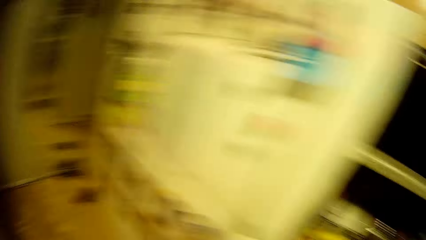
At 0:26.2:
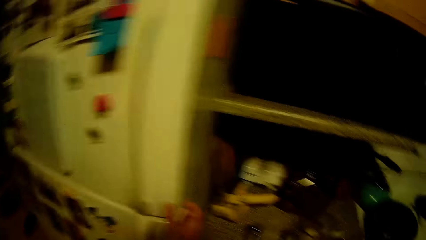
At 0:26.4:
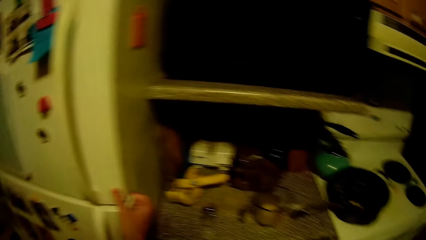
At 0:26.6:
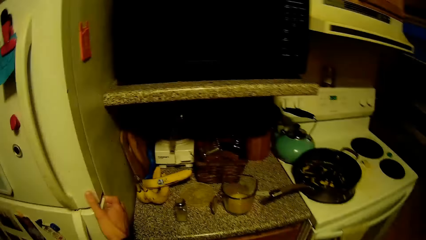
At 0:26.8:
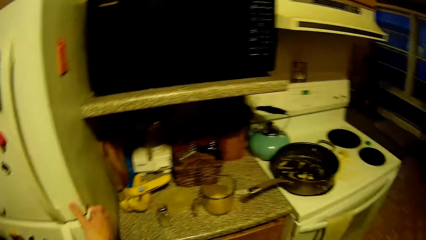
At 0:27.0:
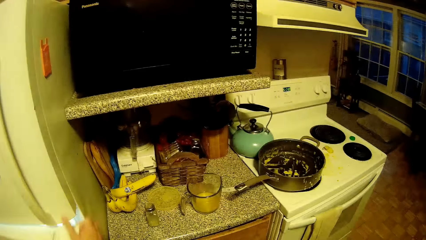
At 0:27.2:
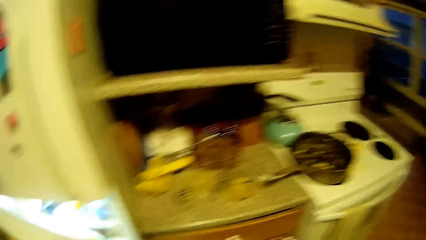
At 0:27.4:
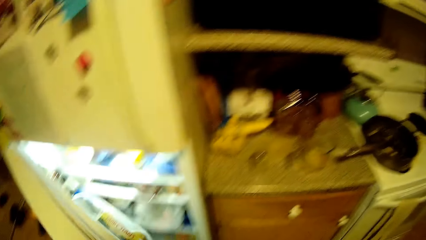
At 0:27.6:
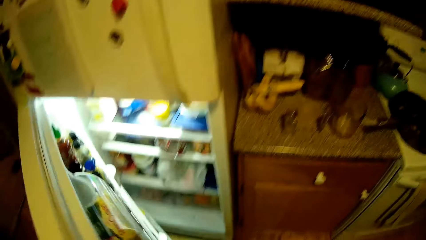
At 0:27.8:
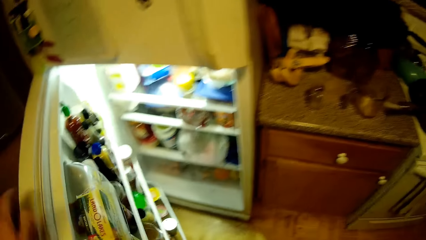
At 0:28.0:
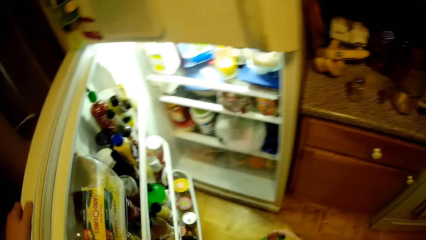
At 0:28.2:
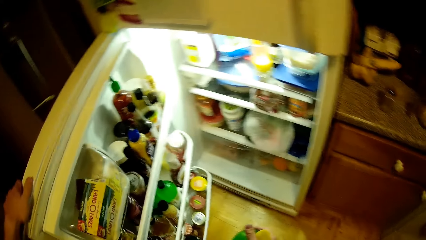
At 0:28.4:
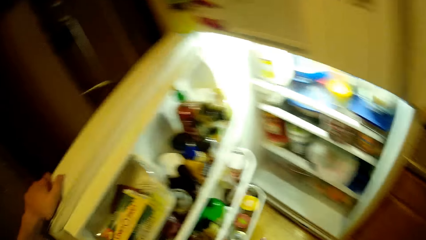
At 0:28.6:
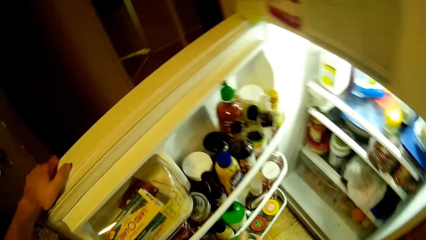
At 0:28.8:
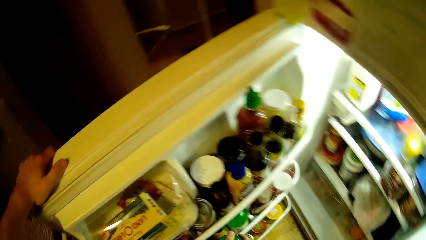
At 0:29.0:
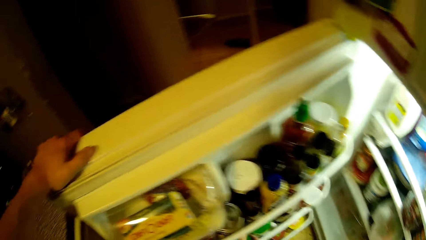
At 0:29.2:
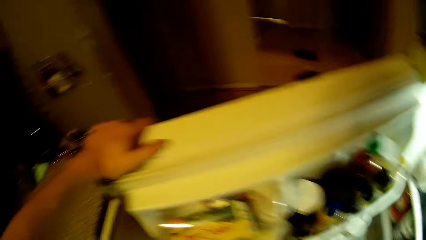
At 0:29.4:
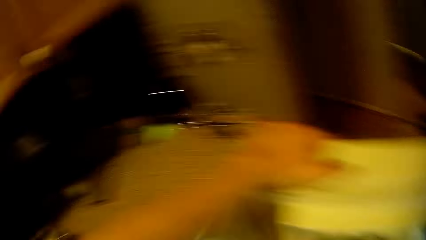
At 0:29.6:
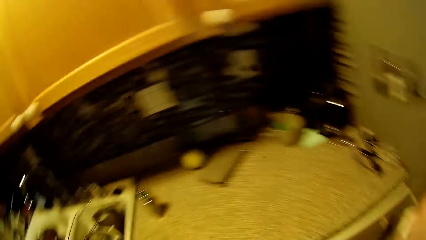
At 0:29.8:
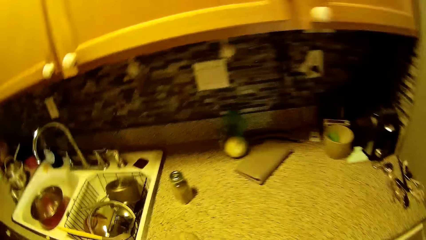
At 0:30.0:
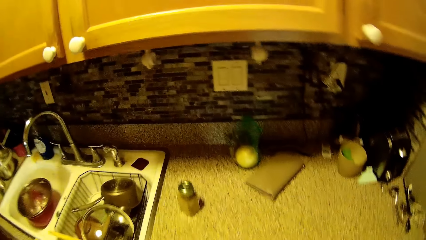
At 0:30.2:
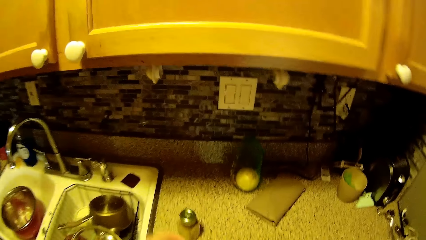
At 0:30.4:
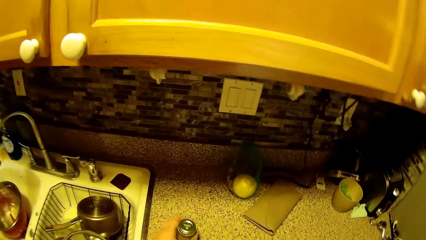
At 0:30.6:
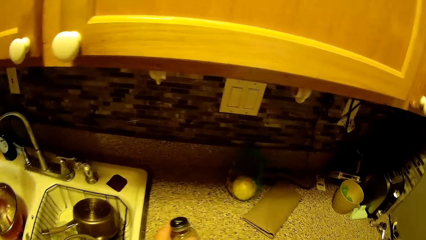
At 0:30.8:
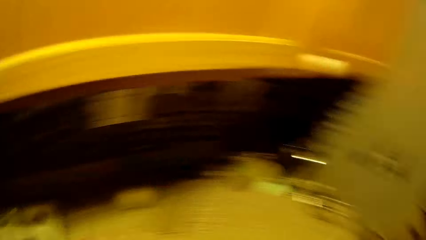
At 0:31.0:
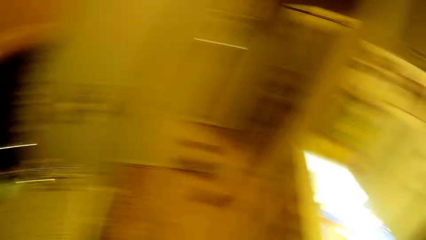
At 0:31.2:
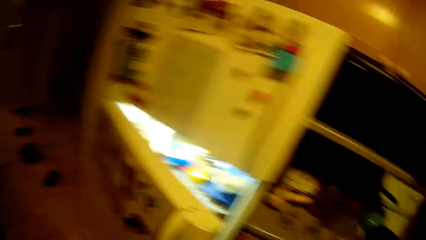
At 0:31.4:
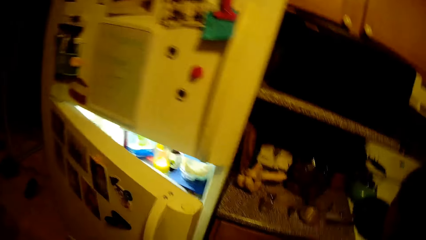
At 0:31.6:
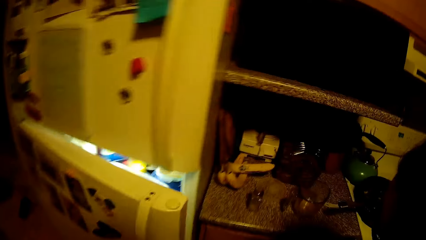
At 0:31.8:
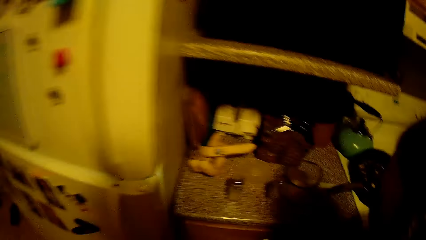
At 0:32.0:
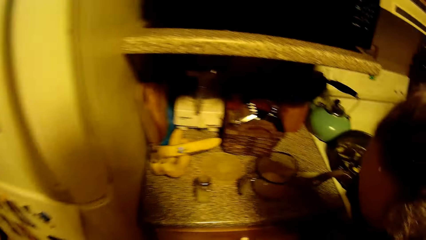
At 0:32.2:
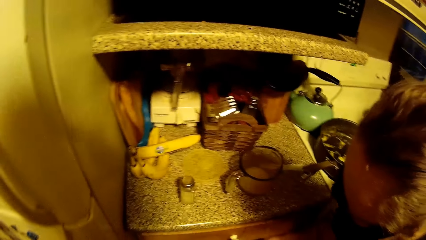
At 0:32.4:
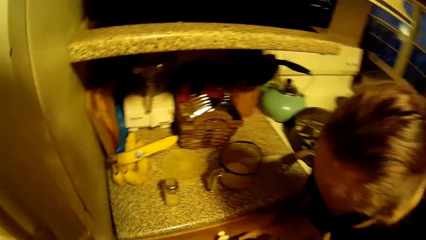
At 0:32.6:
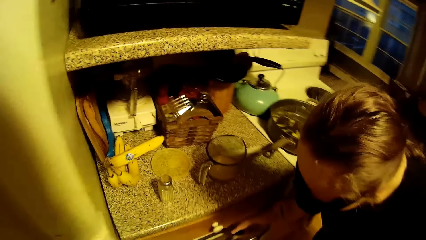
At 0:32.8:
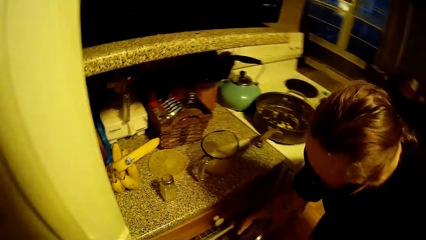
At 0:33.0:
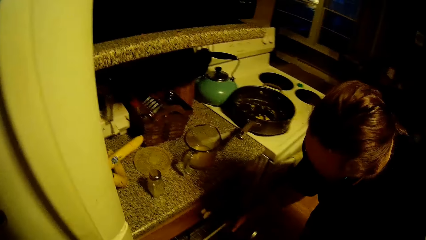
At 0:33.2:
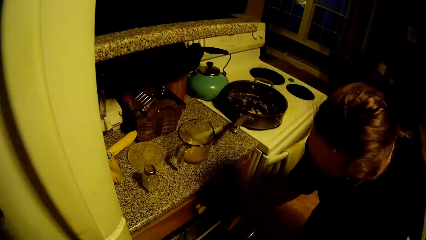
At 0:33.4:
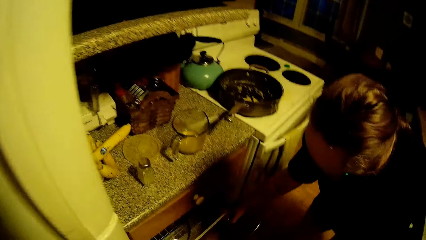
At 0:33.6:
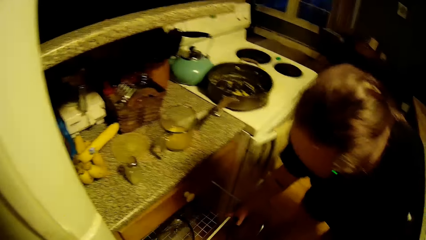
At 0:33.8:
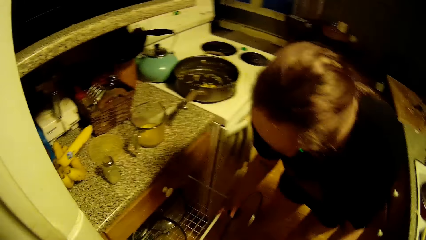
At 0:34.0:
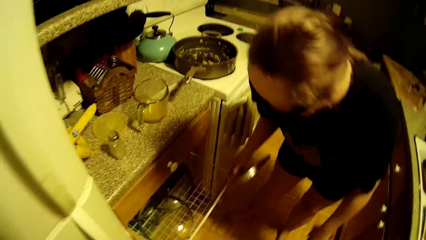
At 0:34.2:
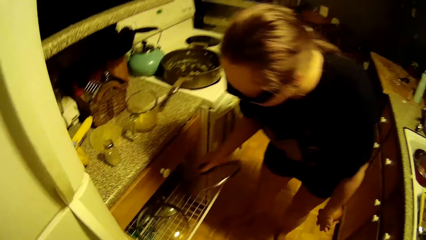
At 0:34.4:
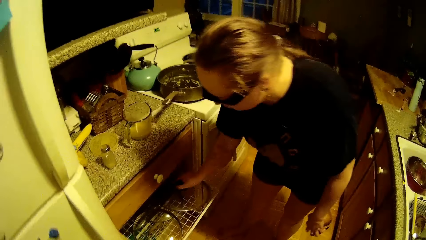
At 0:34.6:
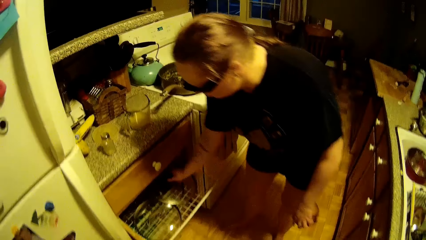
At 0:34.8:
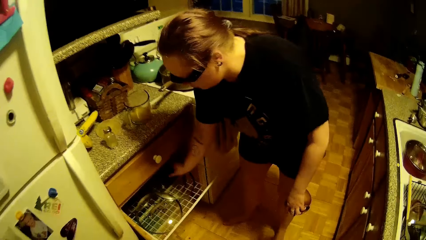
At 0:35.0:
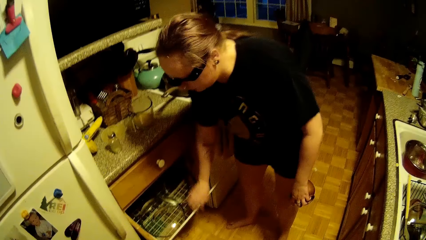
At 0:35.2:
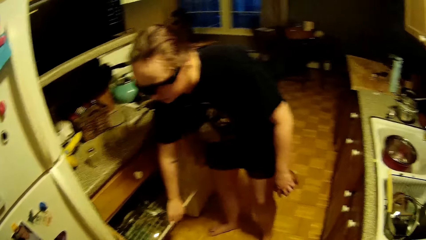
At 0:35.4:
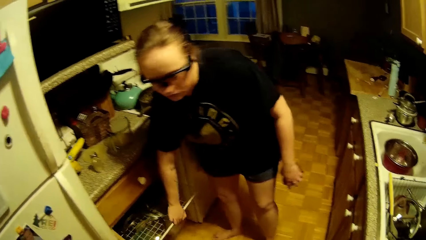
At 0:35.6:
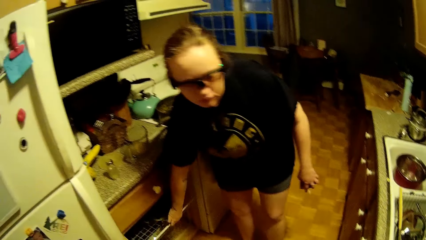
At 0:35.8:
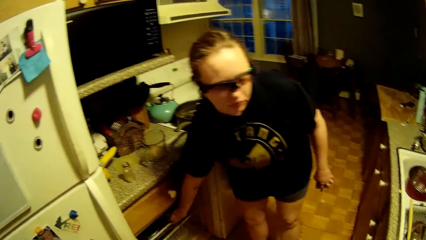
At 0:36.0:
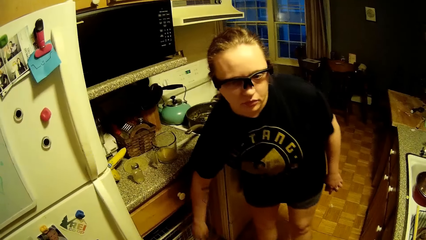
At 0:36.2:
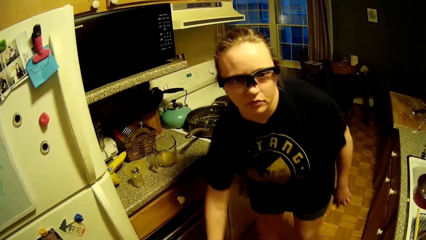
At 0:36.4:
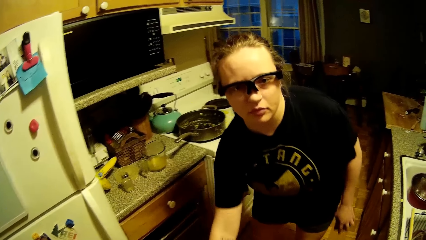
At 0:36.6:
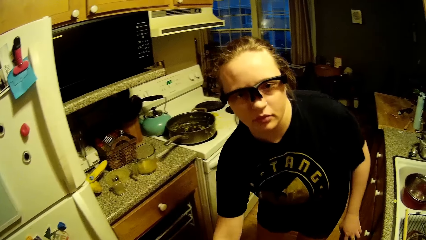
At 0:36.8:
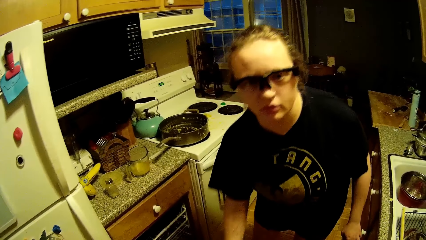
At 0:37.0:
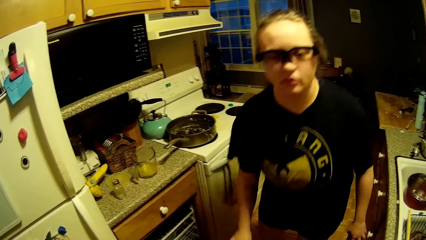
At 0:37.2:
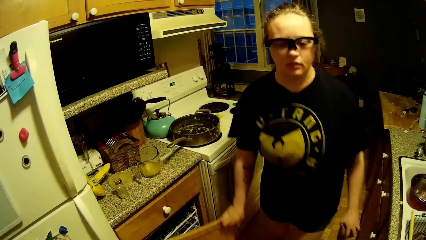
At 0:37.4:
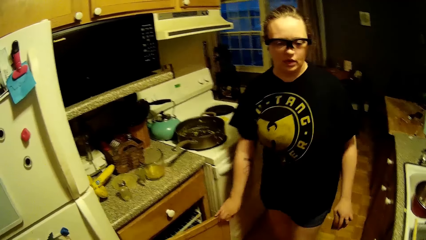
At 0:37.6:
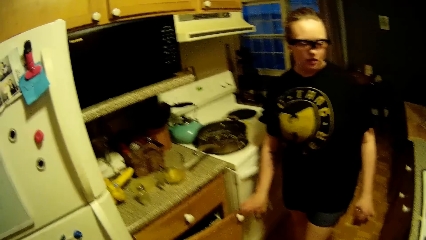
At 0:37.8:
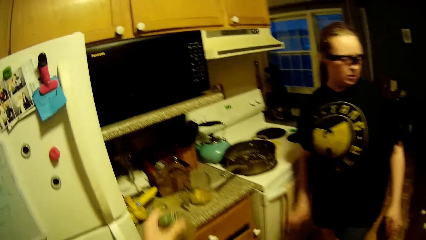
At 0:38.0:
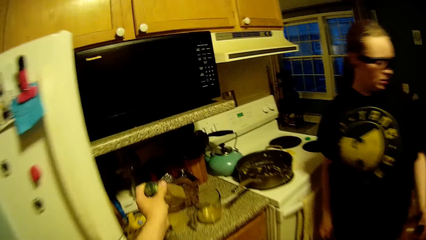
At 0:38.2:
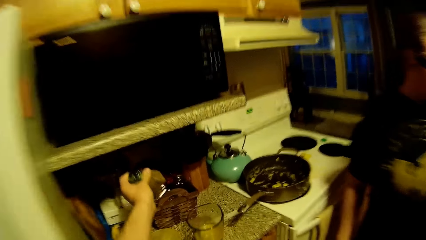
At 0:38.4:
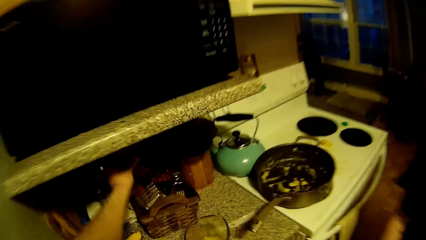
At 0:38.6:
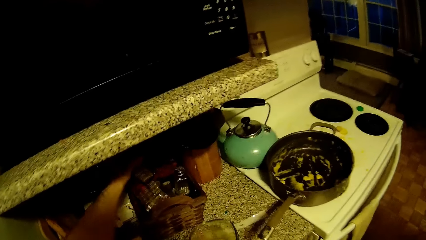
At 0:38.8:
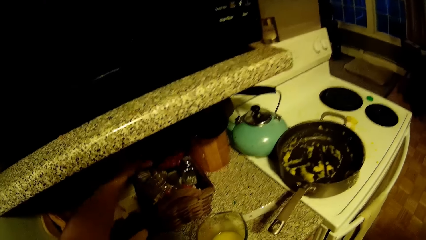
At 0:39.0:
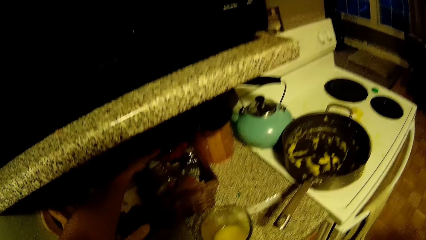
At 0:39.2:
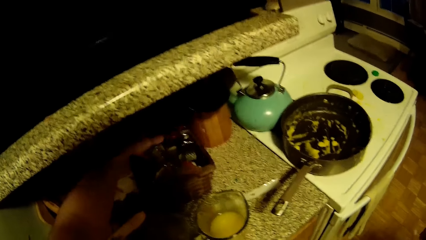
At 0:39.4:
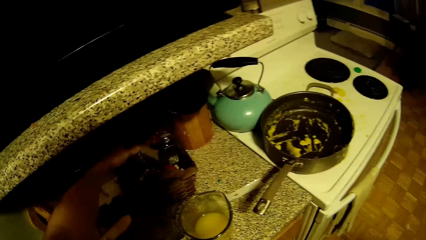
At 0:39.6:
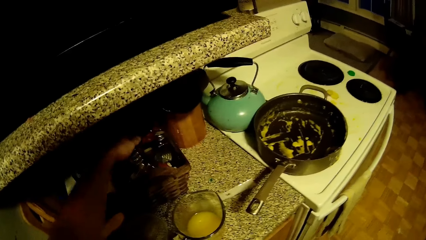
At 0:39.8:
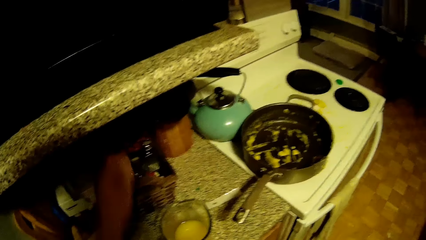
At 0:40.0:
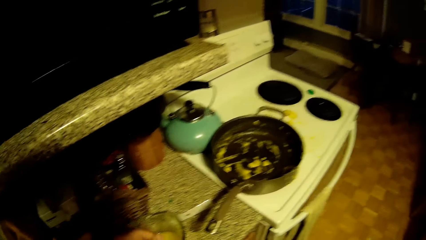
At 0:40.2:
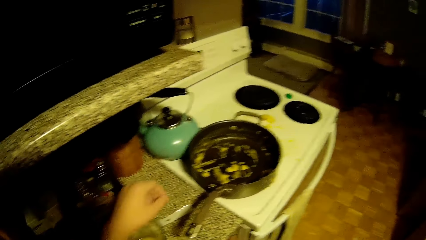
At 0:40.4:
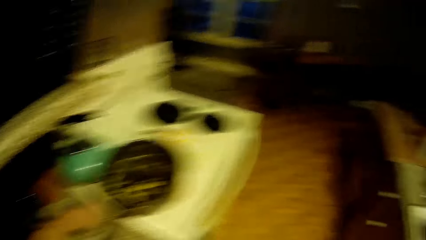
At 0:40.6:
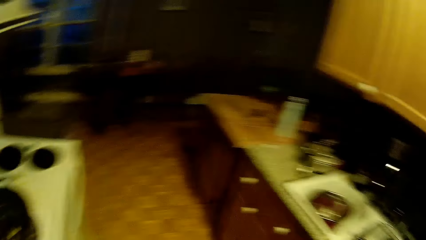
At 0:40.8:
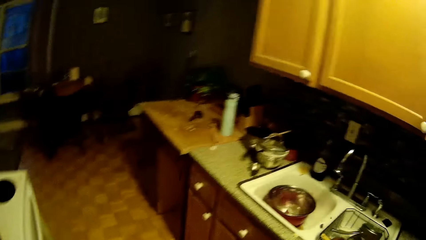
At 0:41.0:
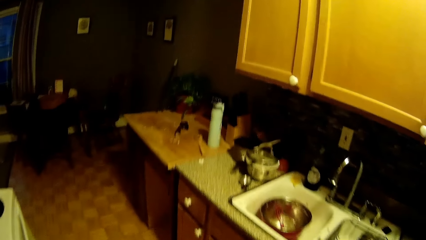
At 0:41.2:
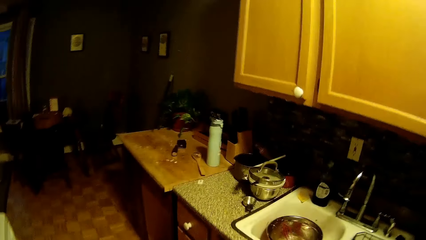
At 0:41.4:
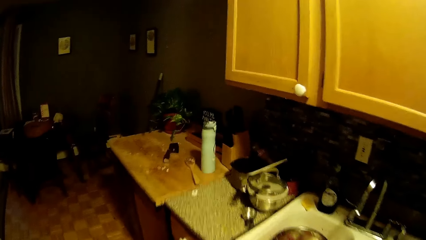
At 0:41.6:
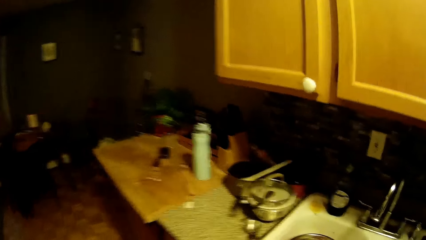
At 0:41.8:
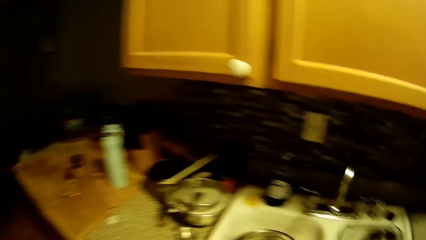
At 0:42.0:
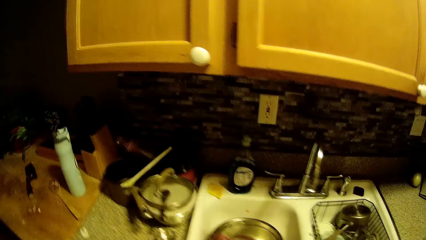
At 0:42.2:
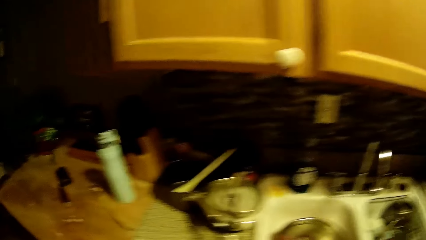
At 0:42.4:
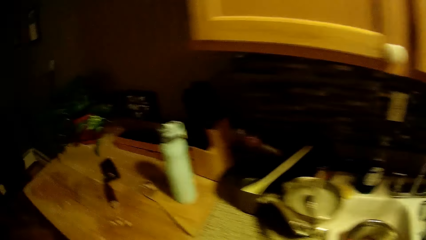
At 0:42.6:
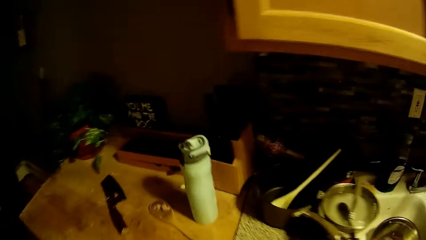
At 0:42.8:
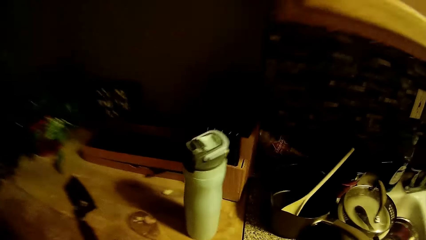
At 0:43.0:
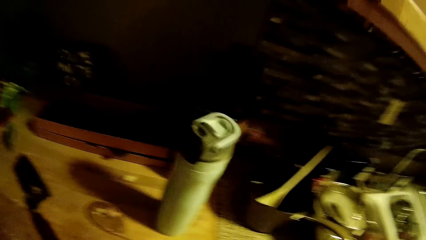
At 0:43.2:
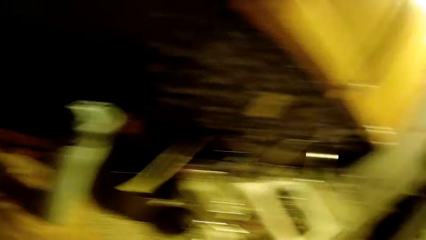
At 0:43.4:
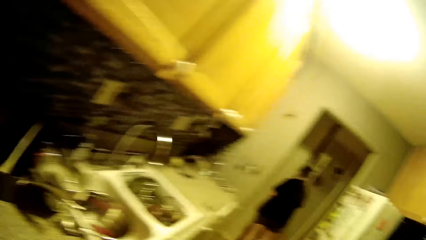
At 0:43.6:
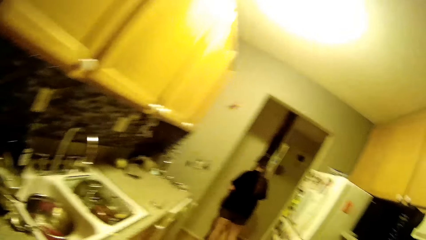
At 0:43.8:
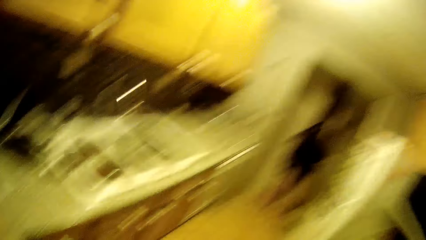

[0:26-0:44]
The camera wearer opens a refrigerator with his right hand. He holds the refrigerator with his left hand. He puts a bottle in the refrigerator with his right hand. He picks up a bottle of spice from the kitchen slab with his left hand. He closes the refrigerator with his left hand. The woman pulls a dish drainer with her right hand. She places a pot cover inside the dish drainer with her right hand. She pushes the dish drainer with her right hand. She closes a cabinet with her right hand and moves backward. The camera wearer places the bottle of spice into a basket on the cabinet top with his left hand. He converses with the woman. He picks the pan. He walks.
